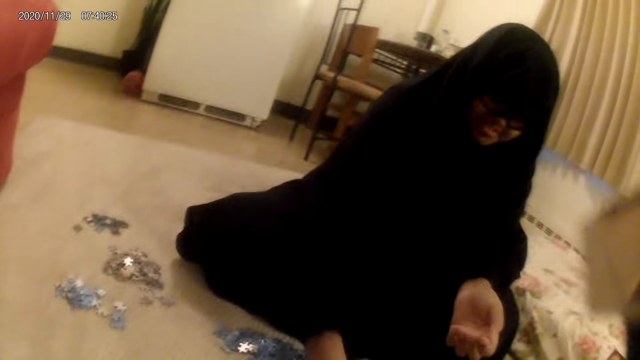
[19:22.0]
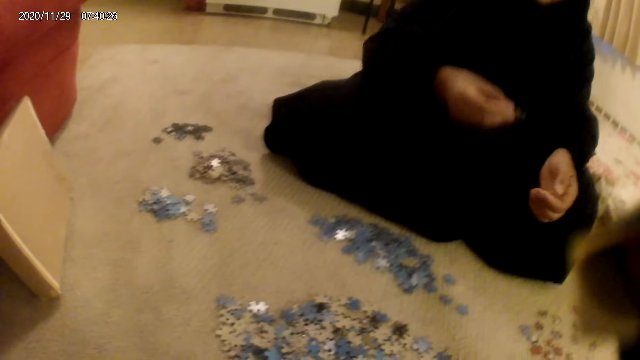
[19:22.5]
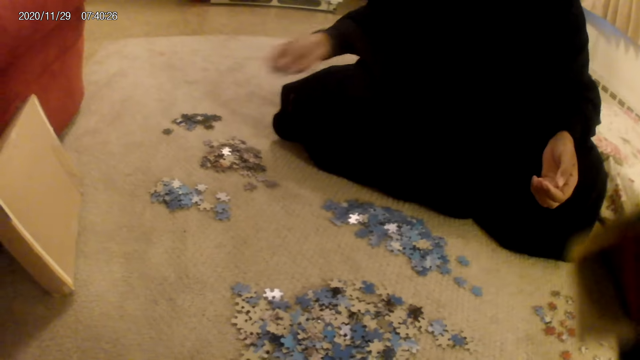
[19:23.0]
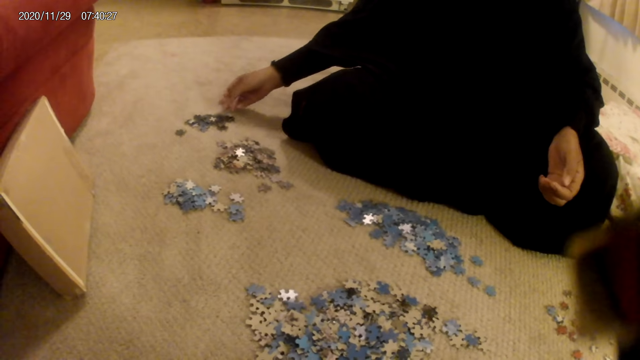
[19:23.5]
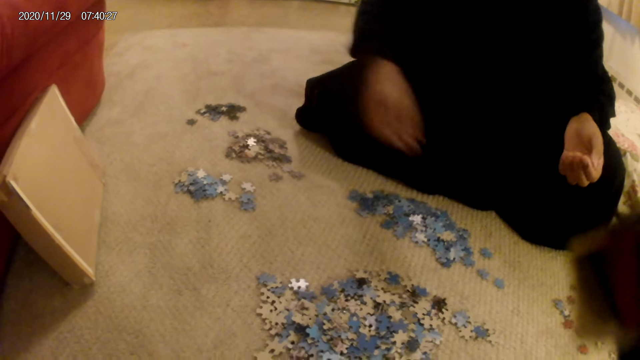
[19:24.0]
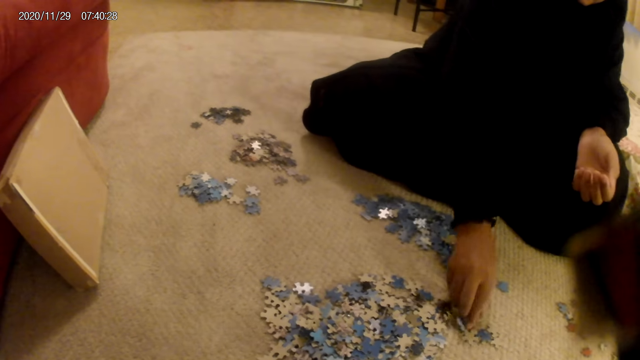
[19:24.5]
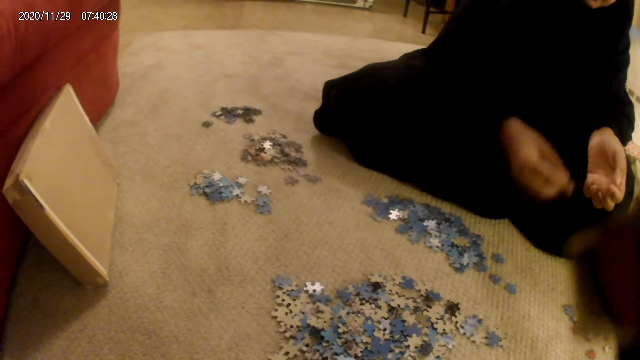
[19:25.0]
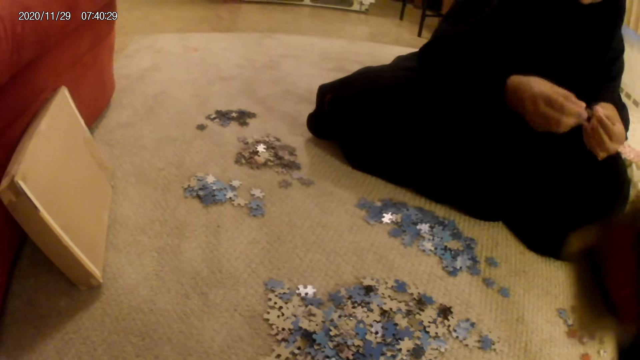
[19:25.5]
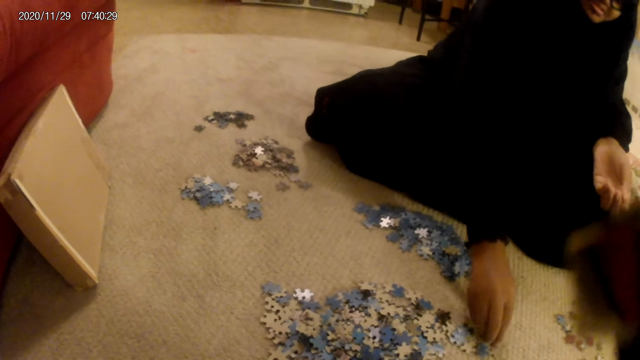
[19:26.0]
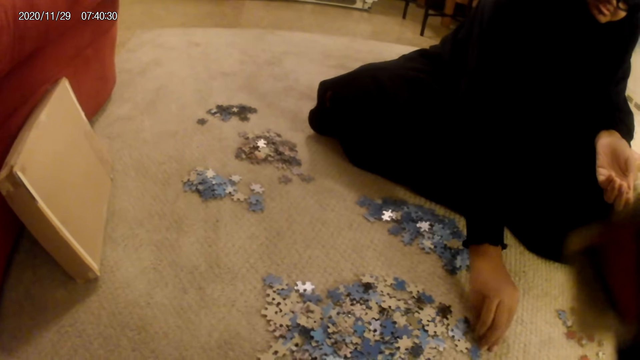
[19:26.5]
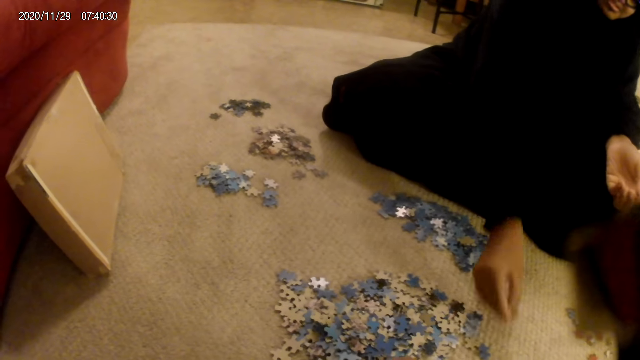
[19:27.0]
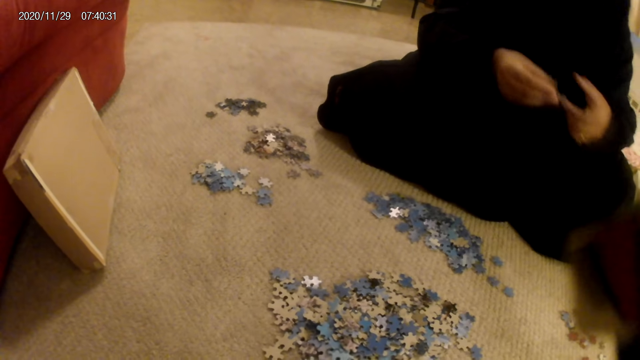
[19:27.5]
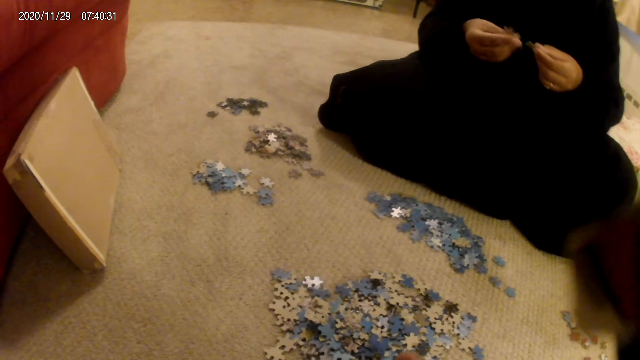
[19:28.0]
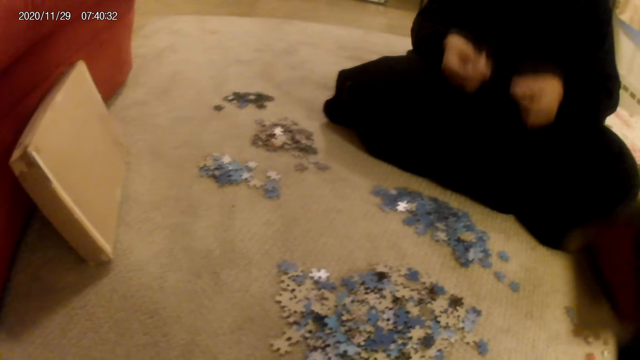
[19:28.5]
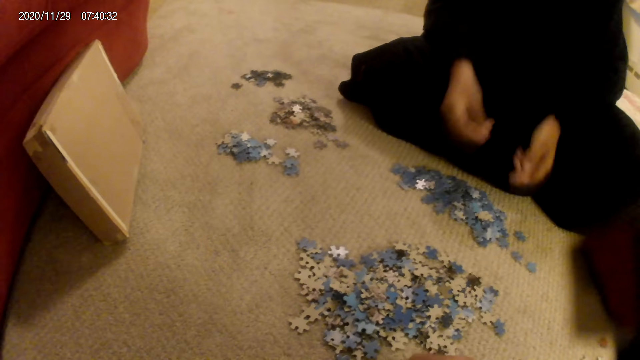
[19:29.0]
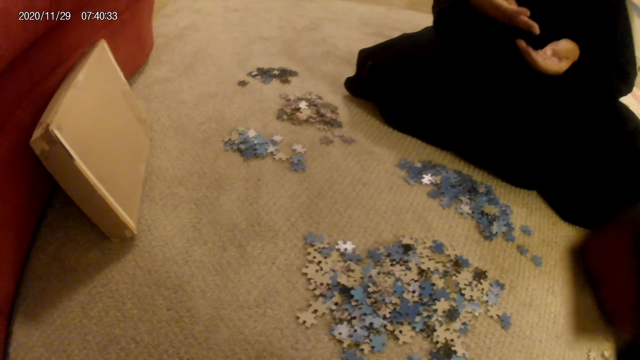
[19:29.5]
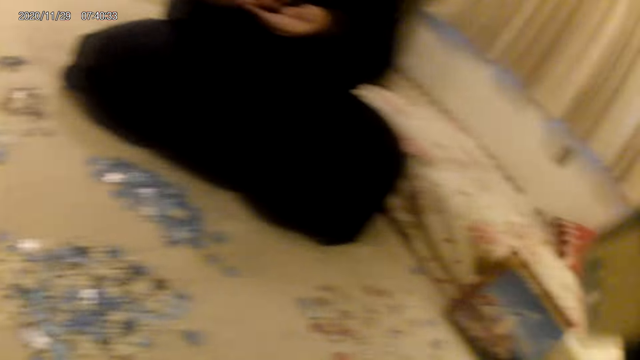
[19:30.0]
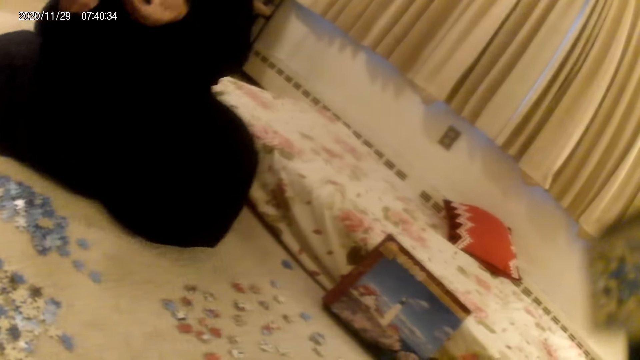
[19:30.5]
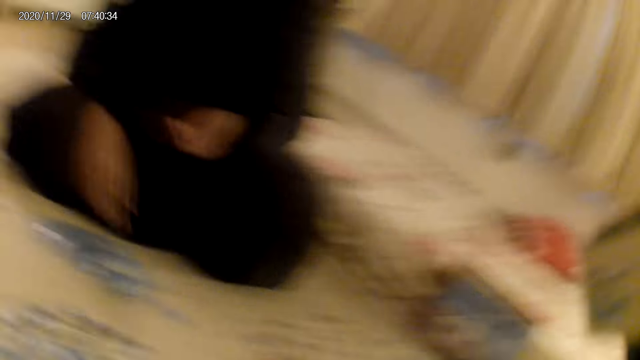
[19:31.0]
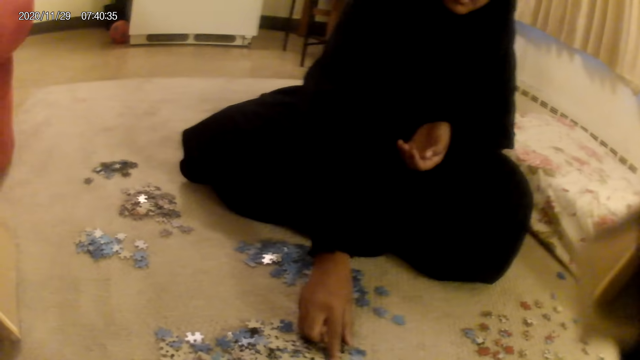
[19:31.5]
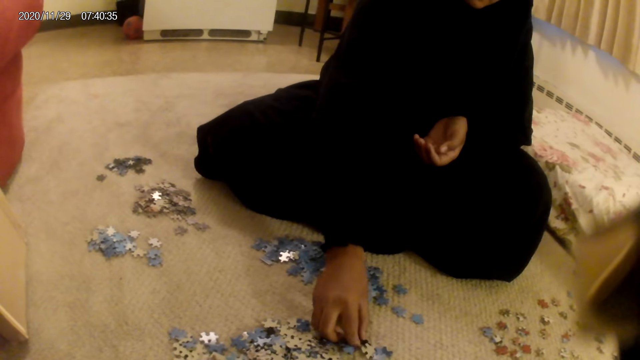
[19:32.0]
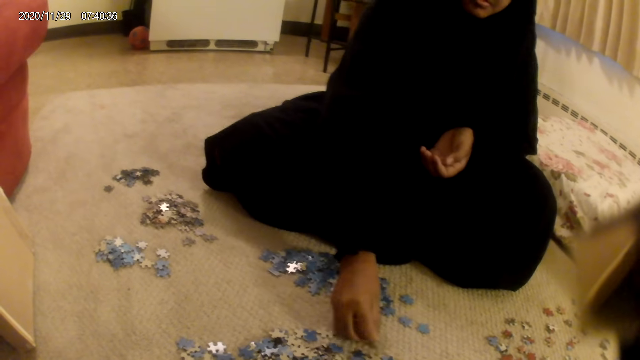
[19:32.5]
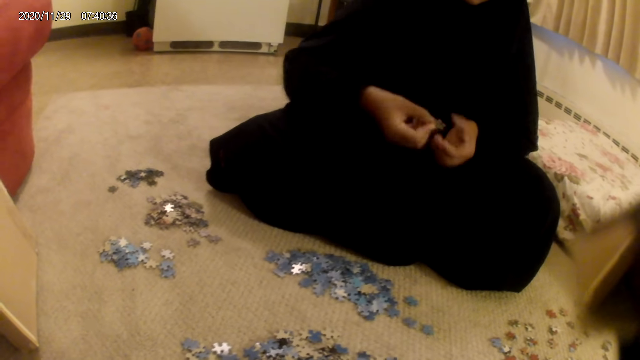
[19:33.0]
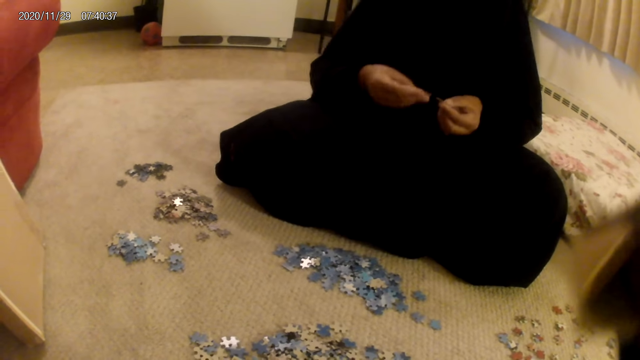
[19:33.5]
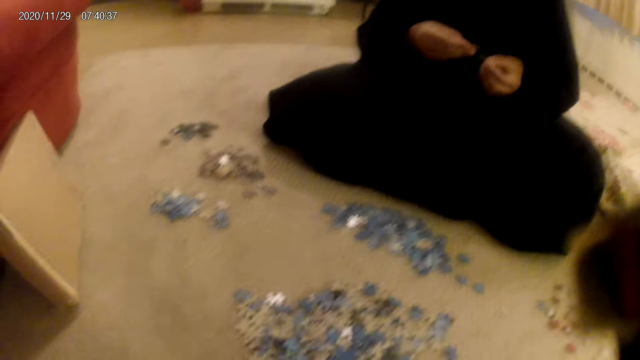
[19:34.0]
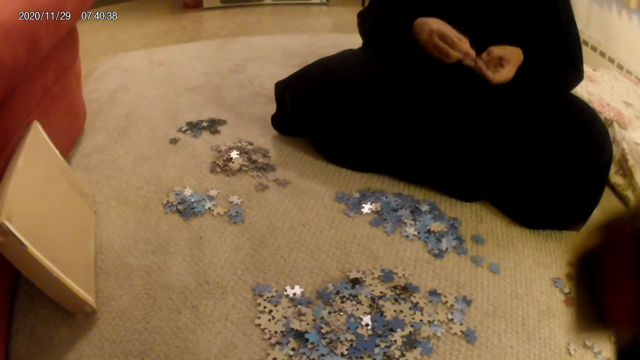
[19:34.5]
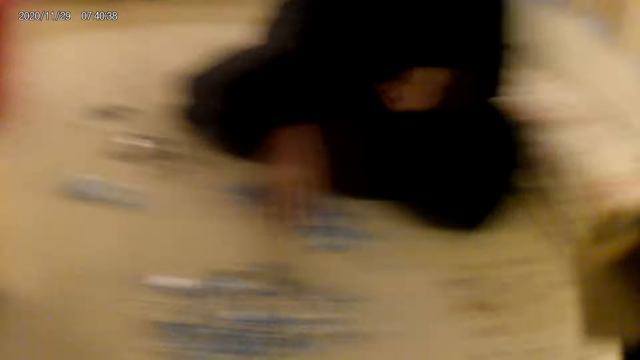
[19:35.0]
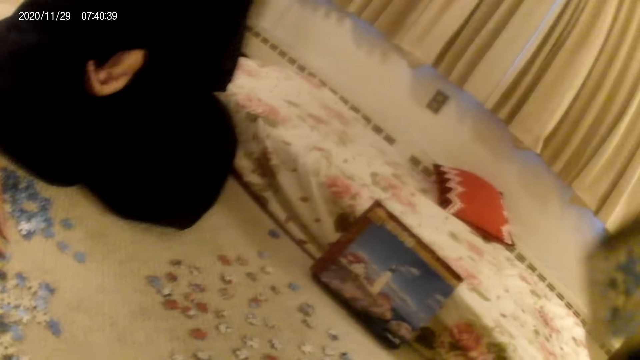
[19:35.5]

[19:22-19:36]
A woman picks a card or jigsaw puzzle piece from the floor. The woman puts the jigsaw puzzle piece on the floor. The woman picks the card from the floor. The woman picks cards from the floor. The woman picks the cards from the floor again. The woman drops the cards on the floor. The camera wearer looks around. The woman picks the cards from the floor, looks at the jigsaw puzzle piece and holds the cards in the hands.

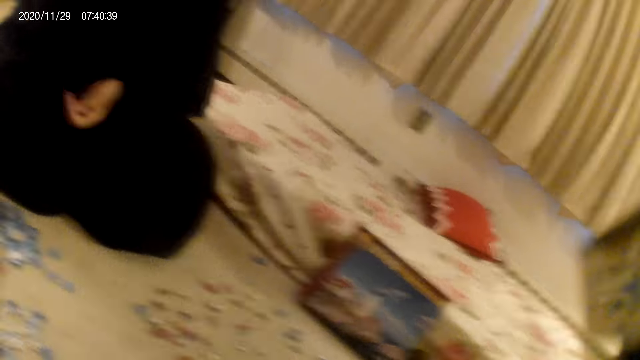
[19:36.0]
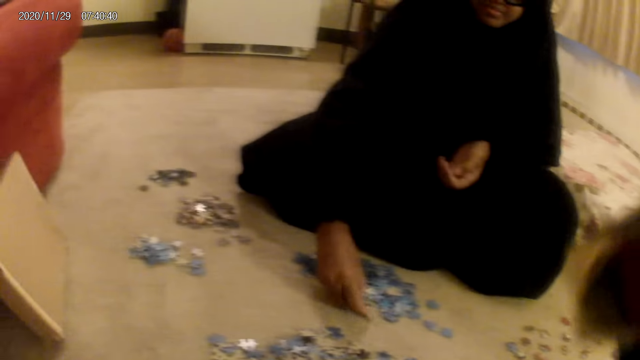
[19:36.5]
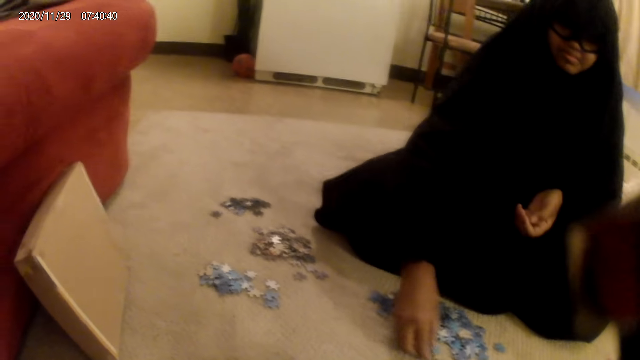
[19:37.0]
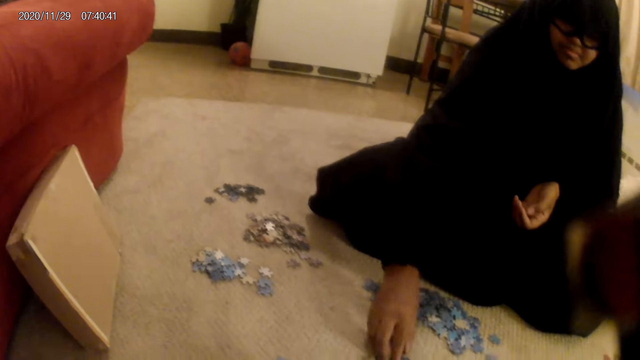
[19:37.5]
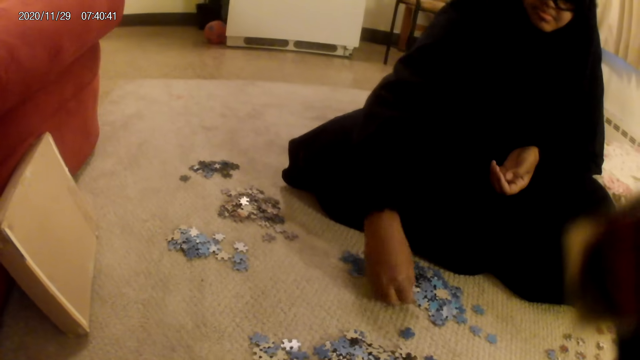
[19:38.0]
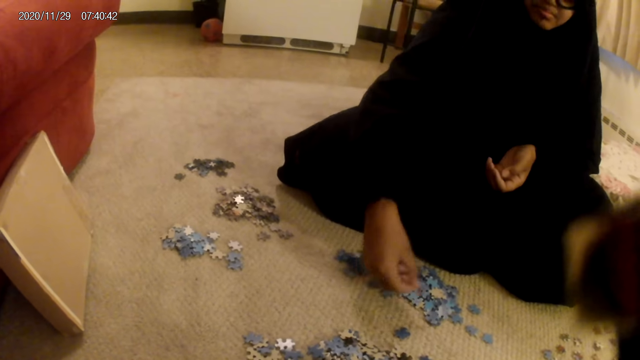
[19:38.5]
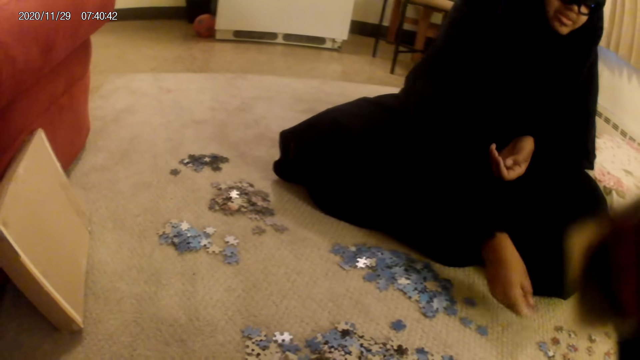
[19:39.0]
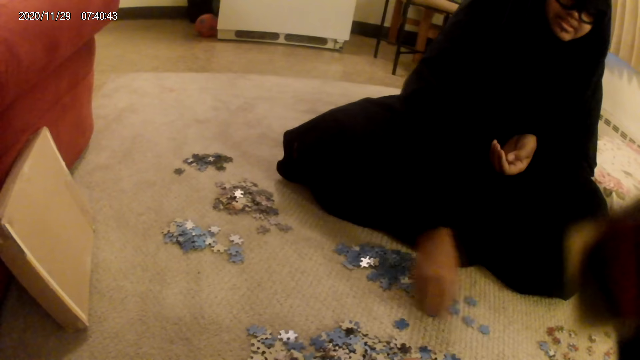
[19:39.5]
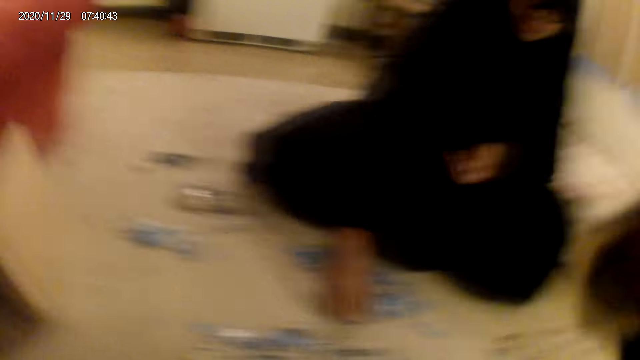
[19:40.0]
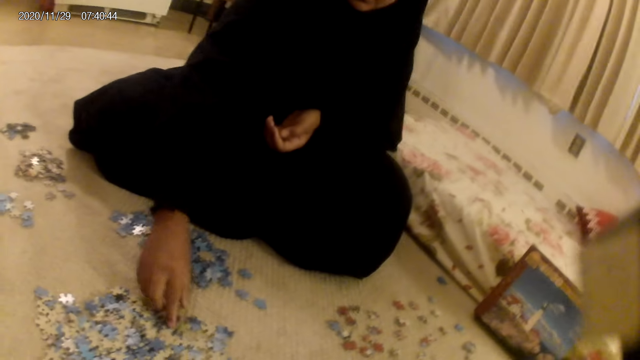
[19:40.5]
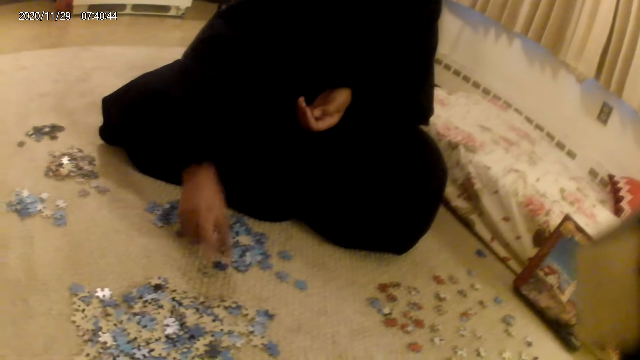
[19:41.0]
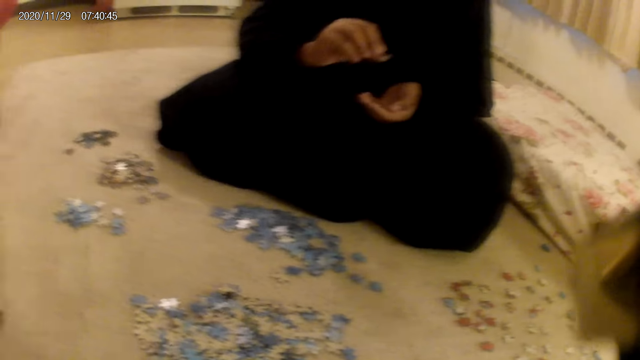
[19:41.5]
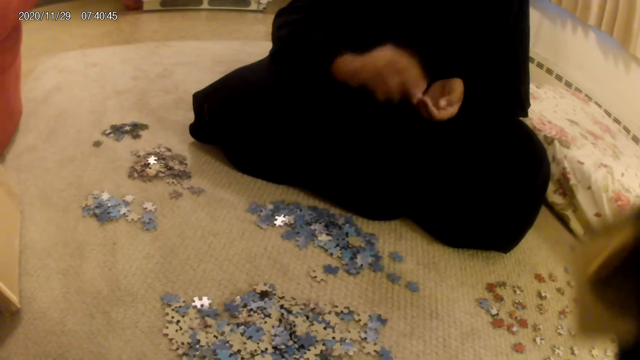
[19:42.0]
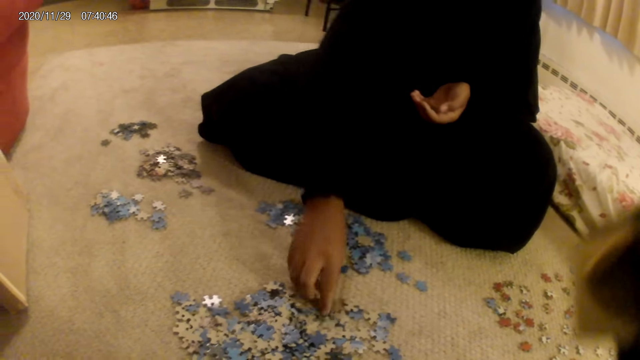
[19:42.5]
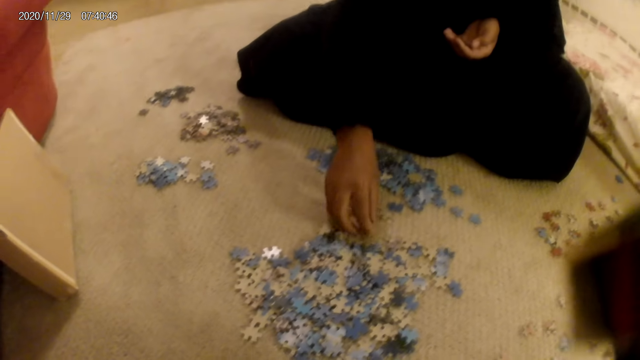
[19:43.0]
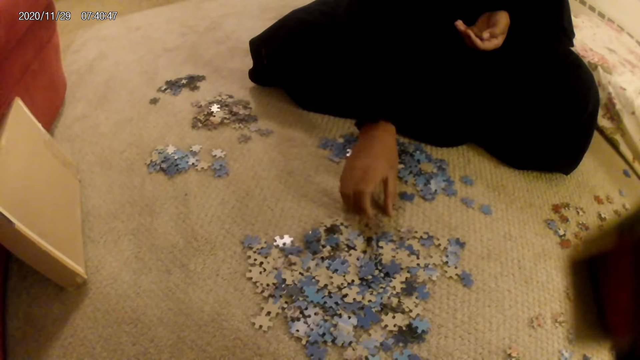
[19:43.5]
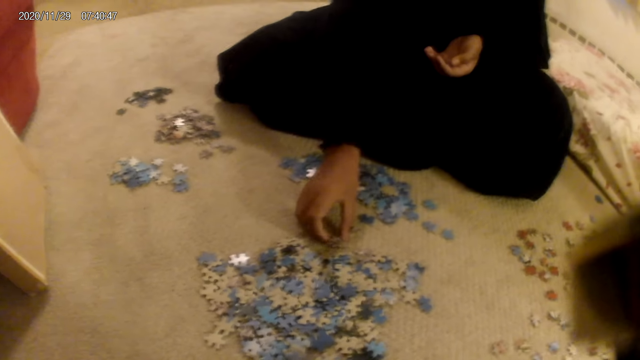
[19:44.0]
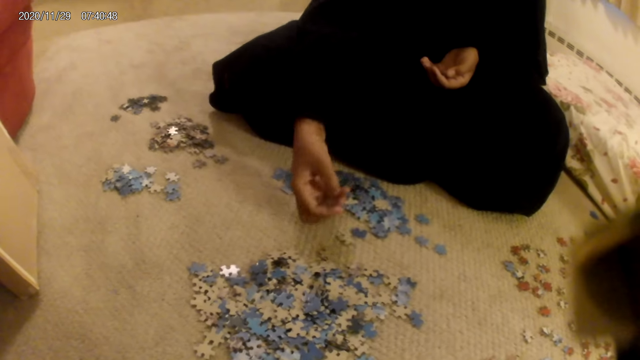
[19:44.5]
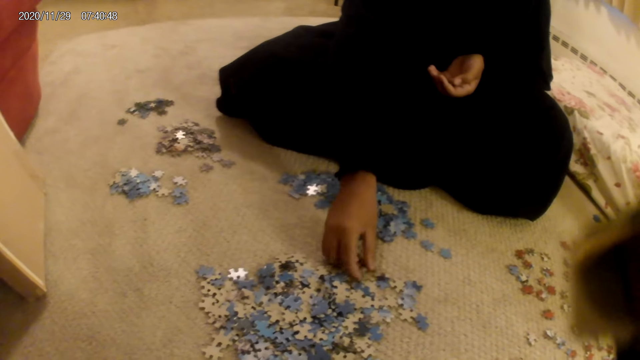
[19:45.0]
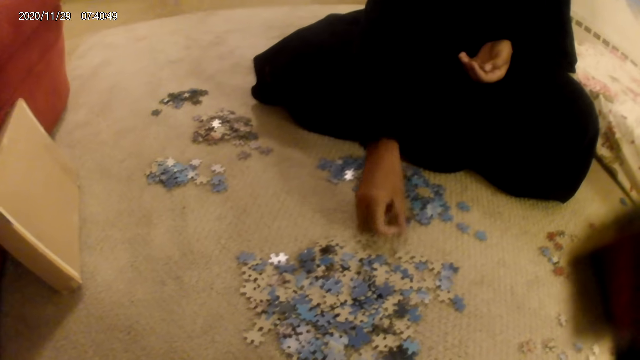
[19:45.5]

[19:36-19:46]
A woman picks cards from the floor. The camera wearer does something. The woman moves the cards on the floor. The woman picks the cards from the floor. The woman picks the cards from the floor again.
